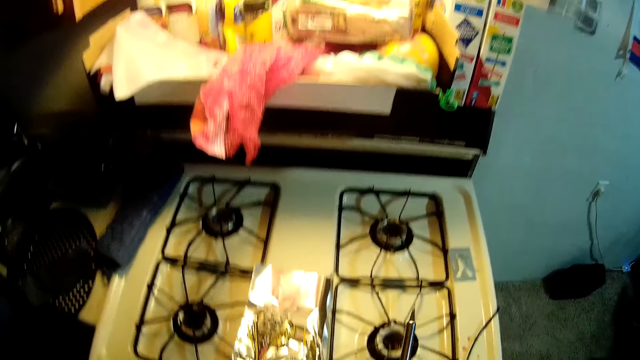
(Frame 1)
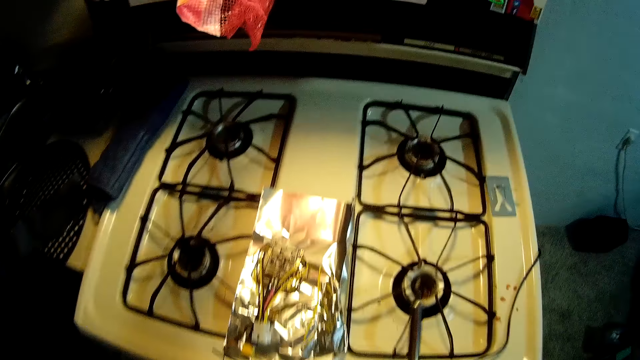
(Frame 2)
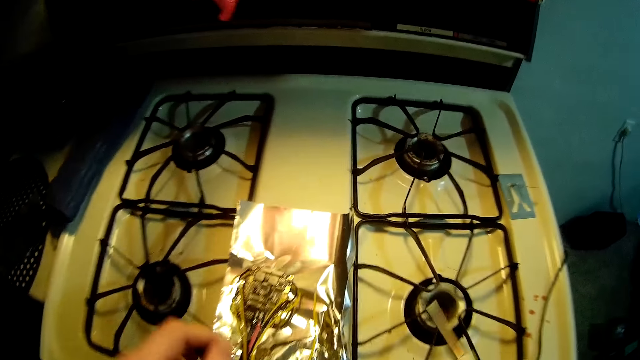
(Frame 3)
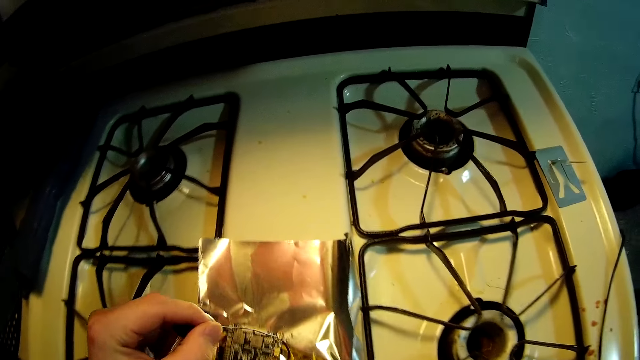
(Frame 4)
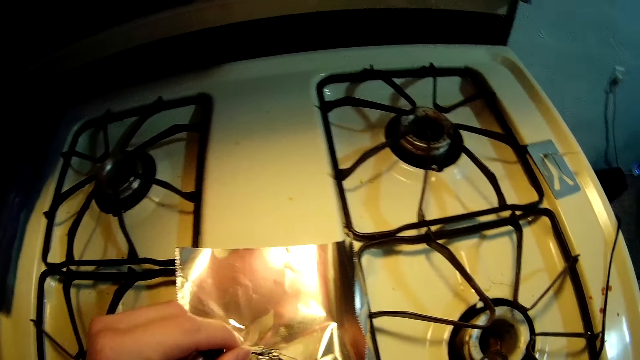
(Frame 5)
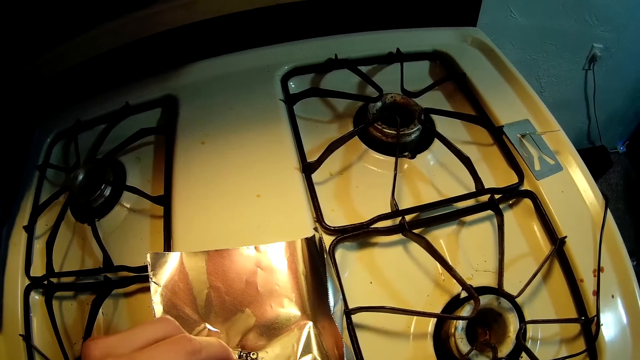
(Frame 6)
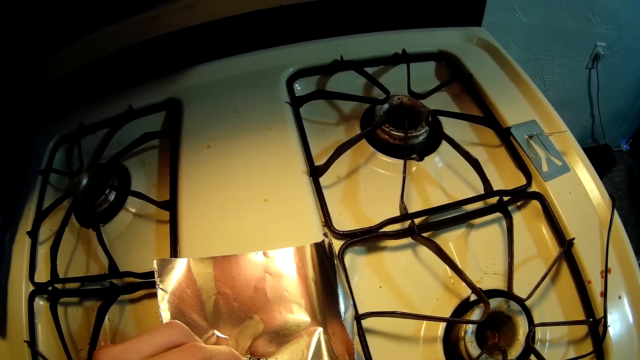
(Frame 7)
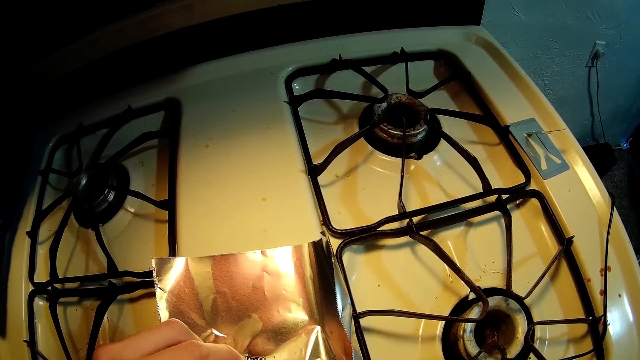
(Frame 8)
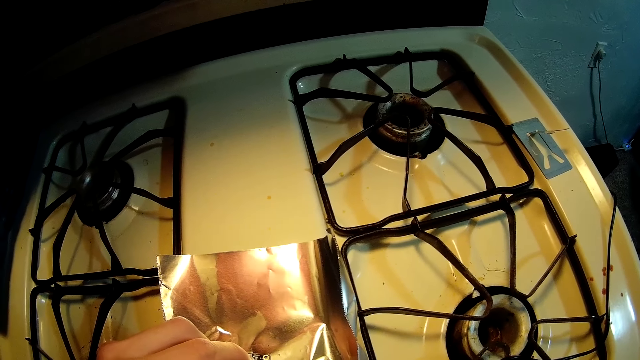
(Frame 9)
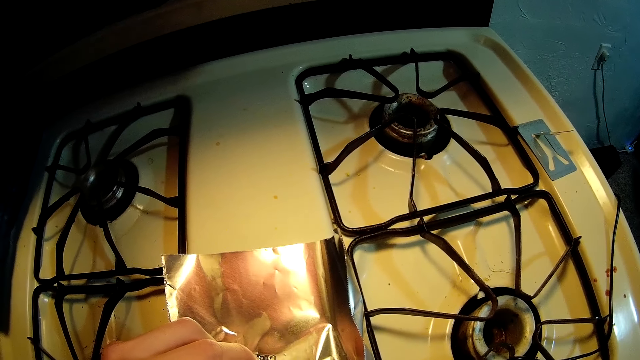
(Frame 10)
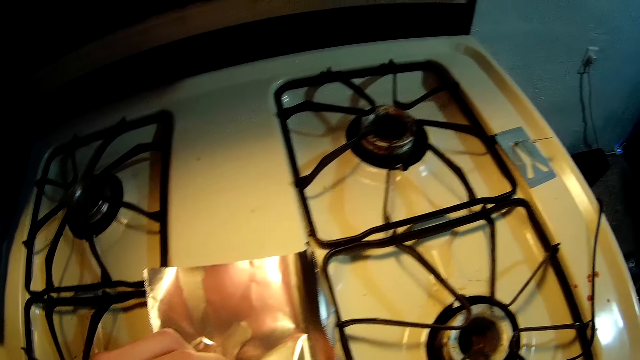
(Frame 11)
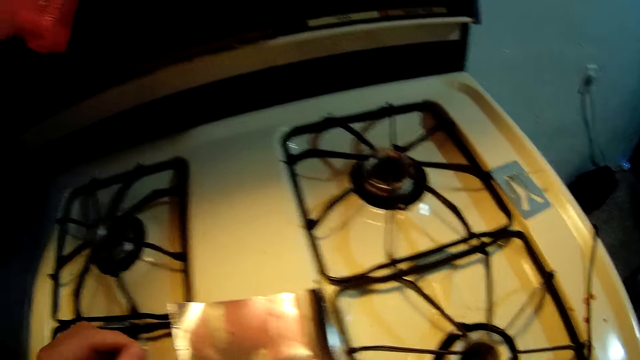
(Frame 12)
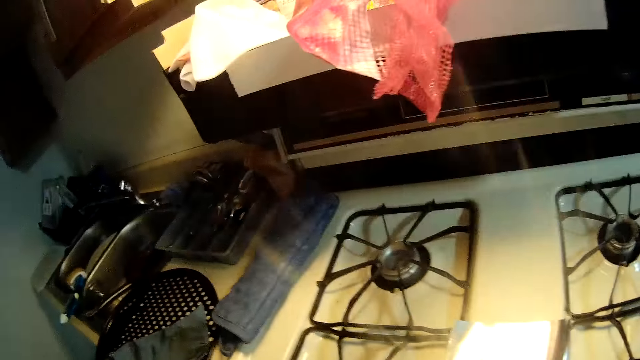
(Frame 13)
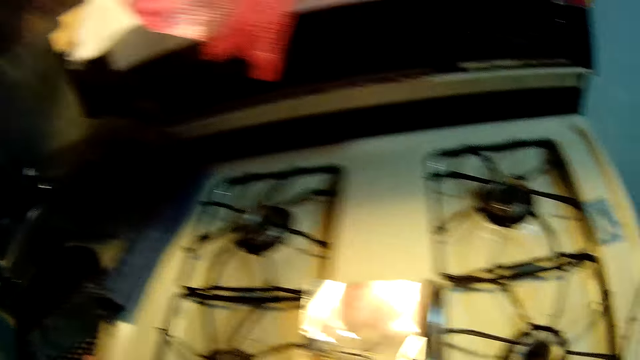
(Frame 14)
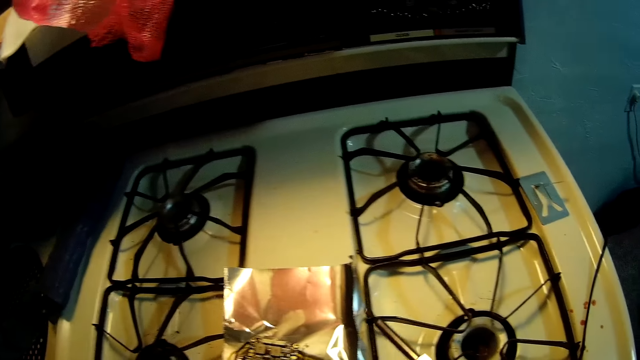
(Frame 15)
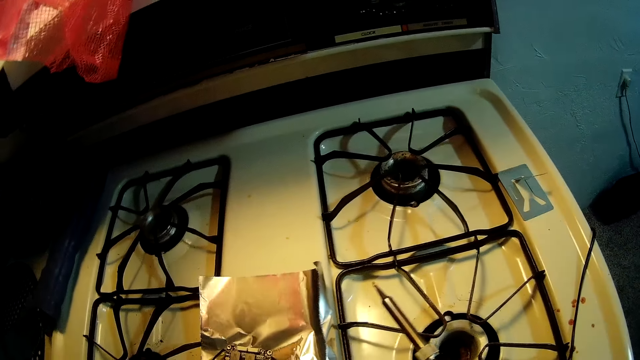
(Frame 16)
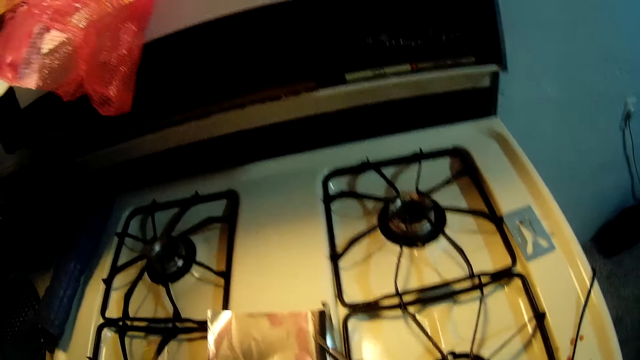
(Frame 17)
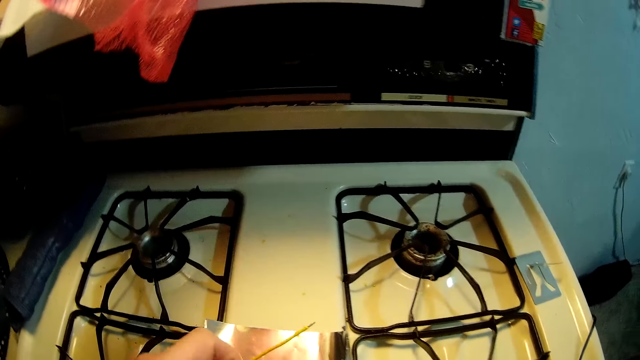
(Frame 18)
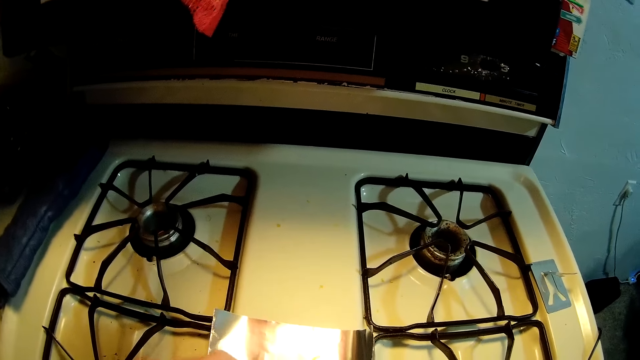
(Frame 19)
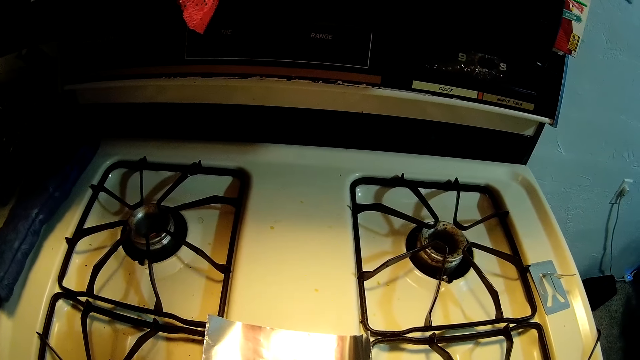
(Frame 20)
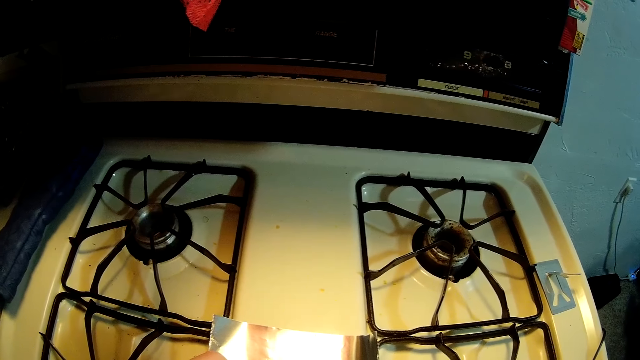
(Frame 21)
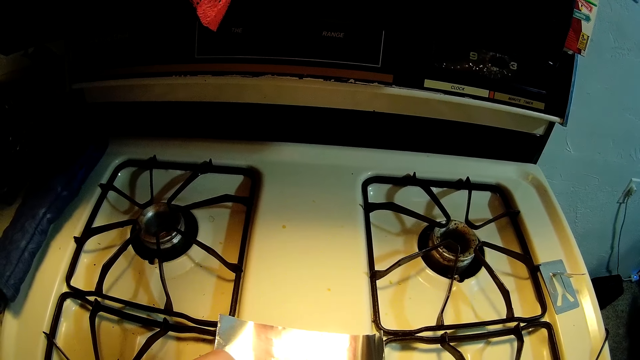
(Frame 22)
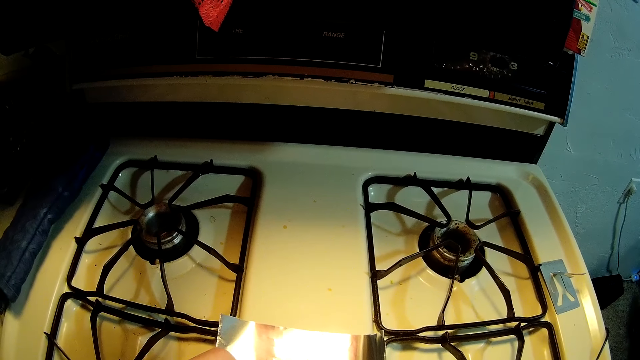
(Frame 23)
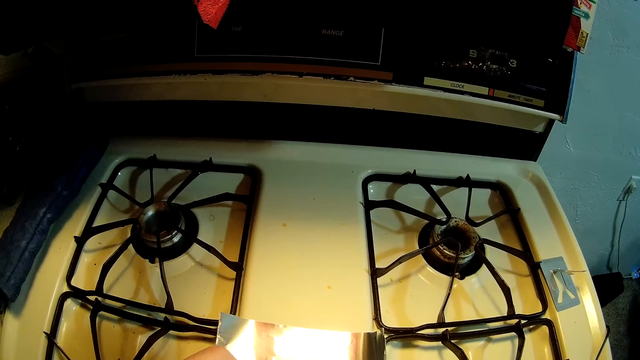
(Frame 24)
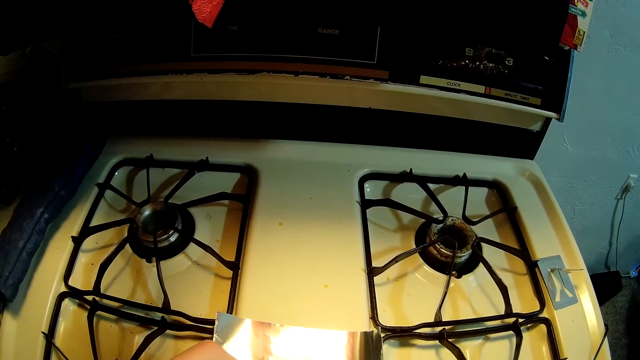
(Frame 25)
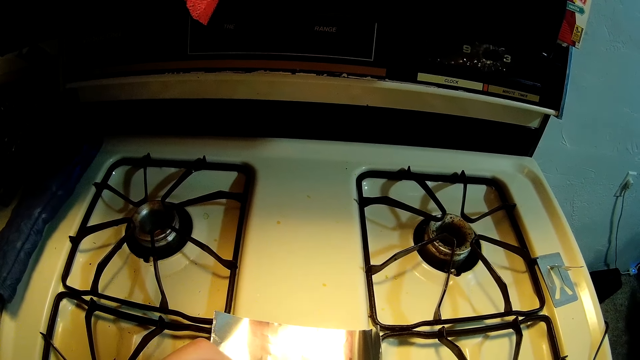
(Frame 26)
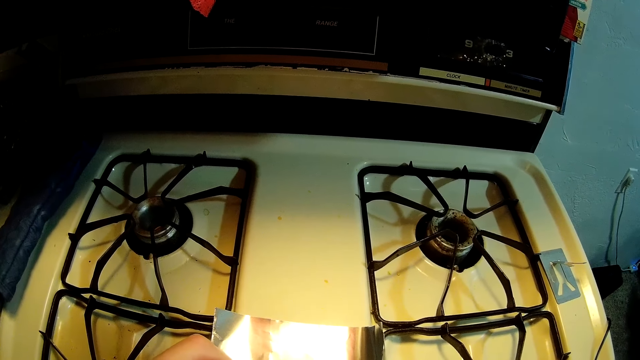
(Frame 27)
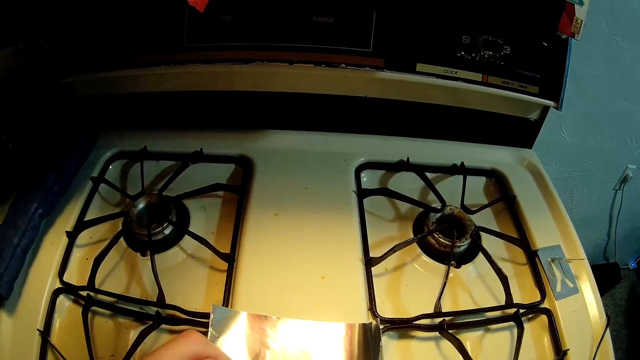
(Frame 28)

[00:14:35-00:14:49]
The camera wearer places a wire on the circuit board. They cut the wire. They solder the wire with the soldering iron. They put the wire down.

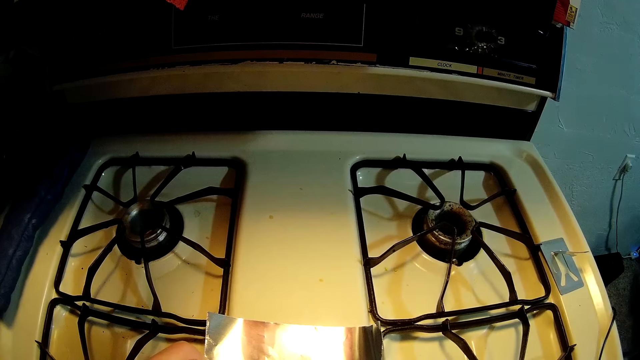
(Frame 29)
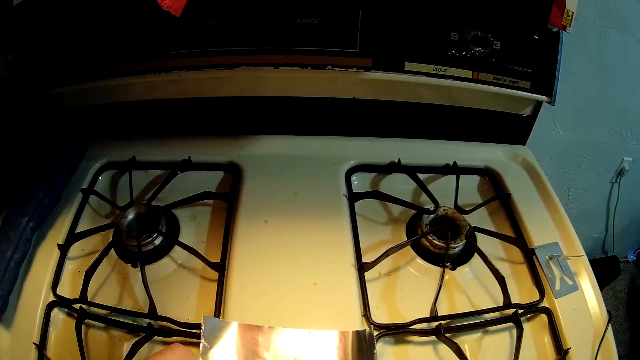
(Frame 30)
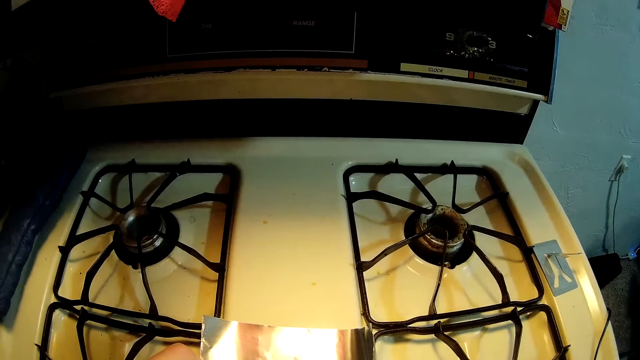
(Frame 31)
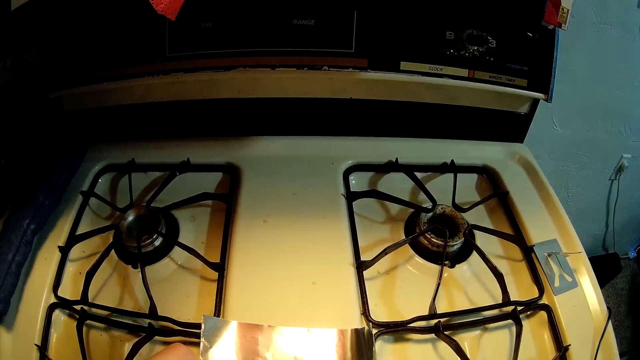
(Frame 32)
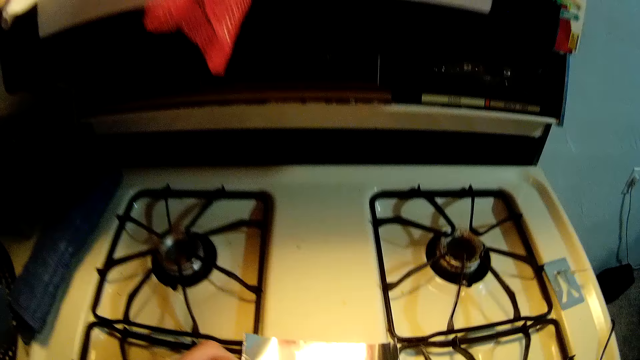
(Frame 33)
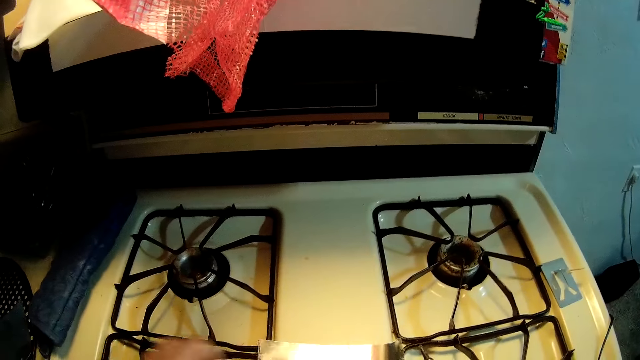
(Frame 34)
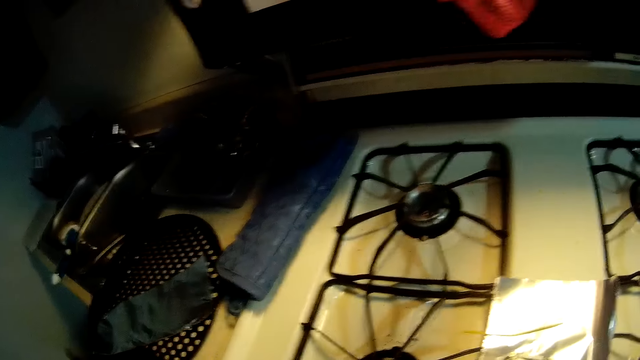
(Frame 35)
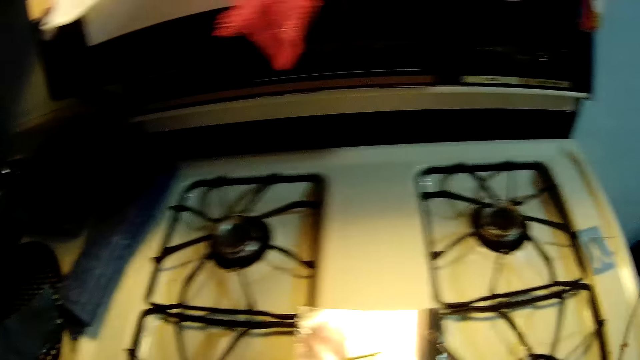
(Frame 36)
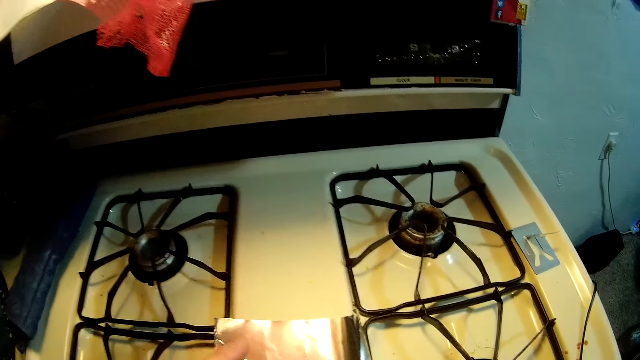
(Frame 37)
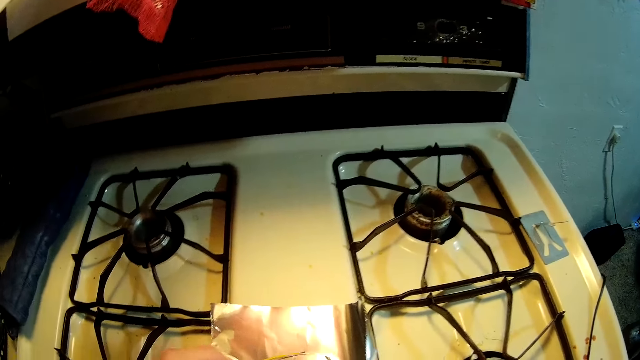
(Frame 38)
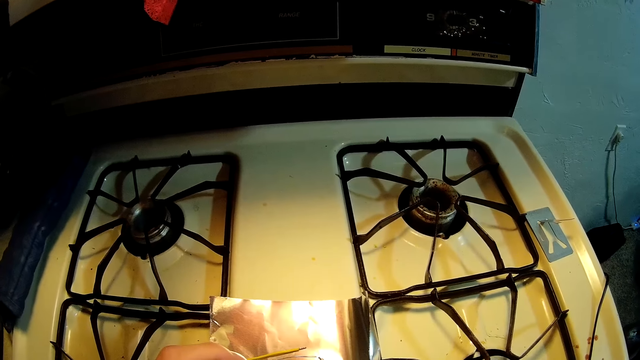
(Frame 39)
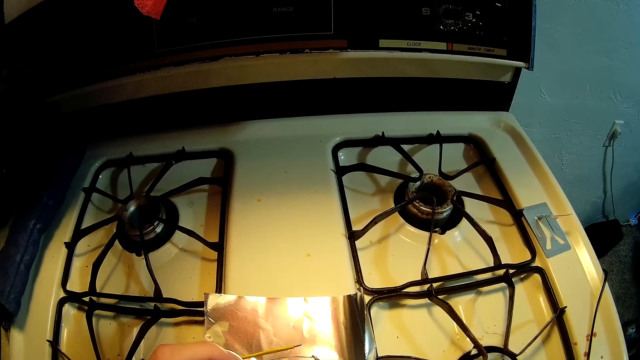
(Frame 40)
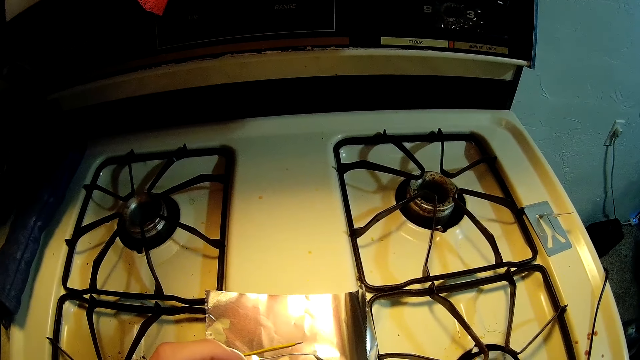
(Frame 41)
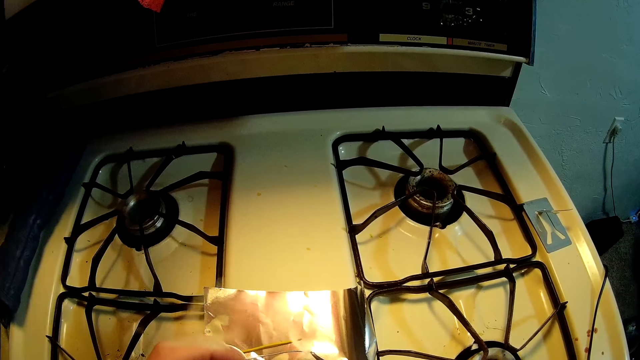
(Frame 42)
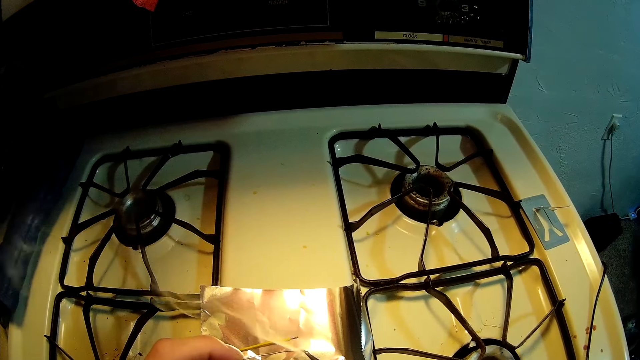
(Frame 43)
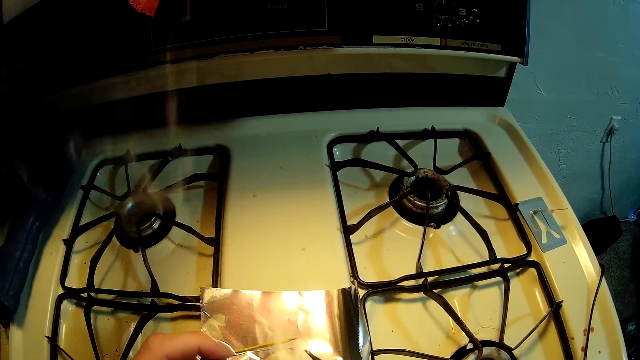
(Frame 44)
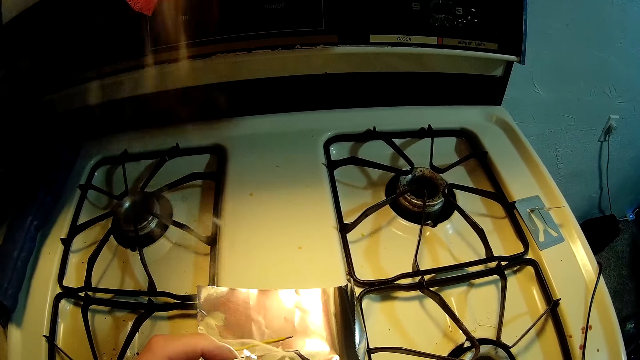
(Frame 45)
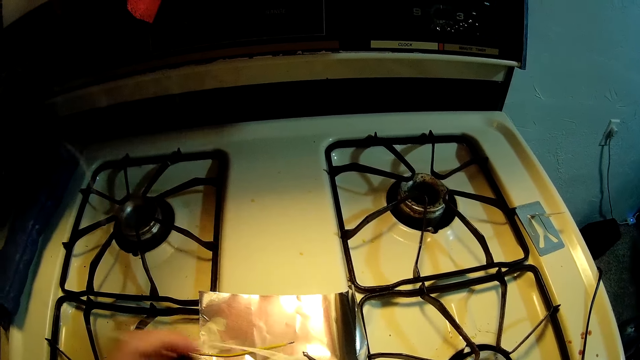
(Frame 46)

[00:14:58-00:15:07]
The camera wearer looks aside. He drops the wire on the foil cardboard. He picks up a soldering wire from the gas cooker with his left hand. He solders the soldering wire with the soldering iron. He cuts the wire.
